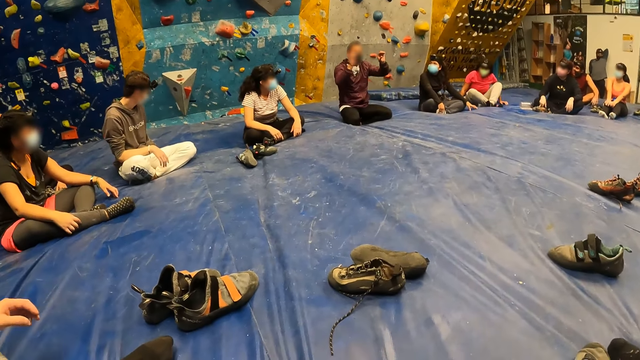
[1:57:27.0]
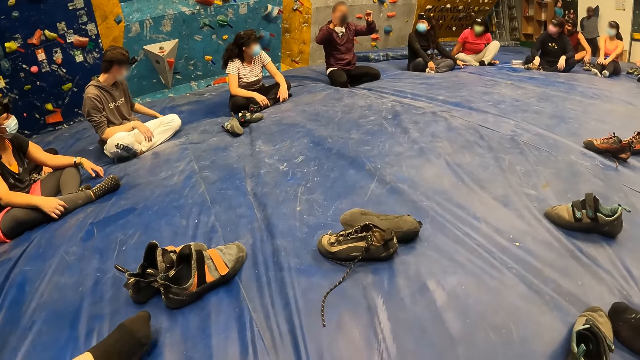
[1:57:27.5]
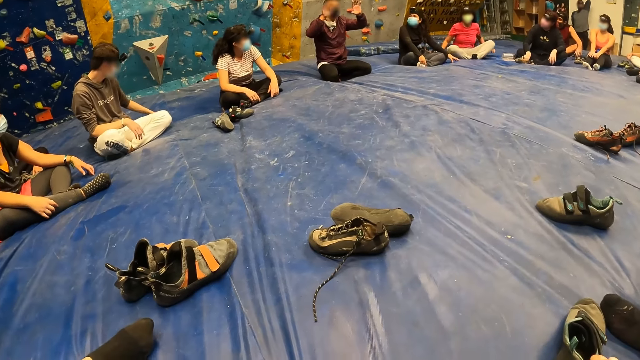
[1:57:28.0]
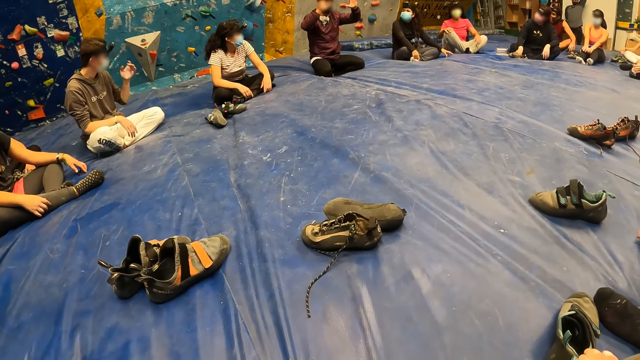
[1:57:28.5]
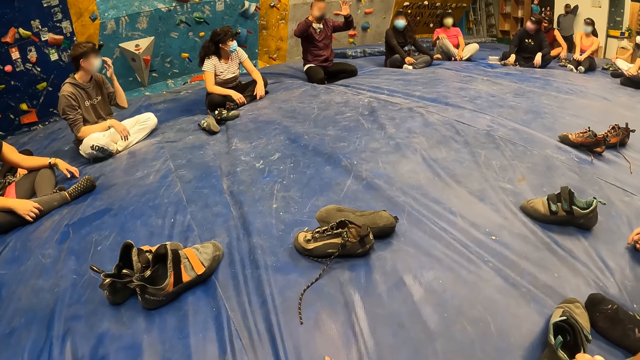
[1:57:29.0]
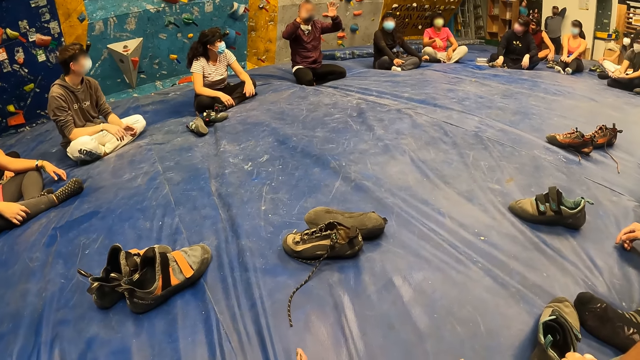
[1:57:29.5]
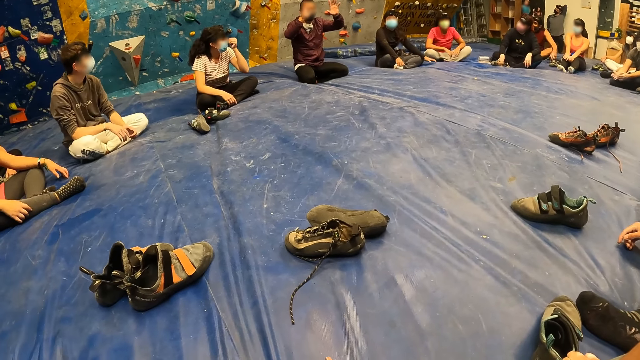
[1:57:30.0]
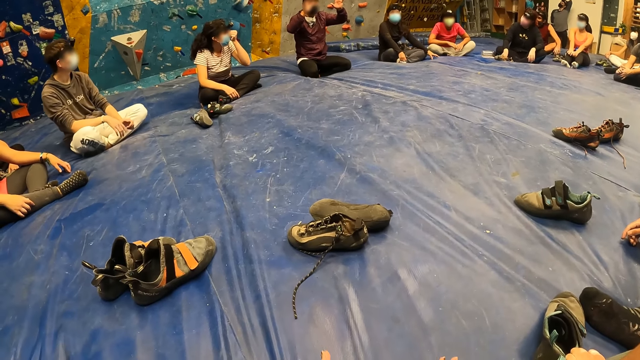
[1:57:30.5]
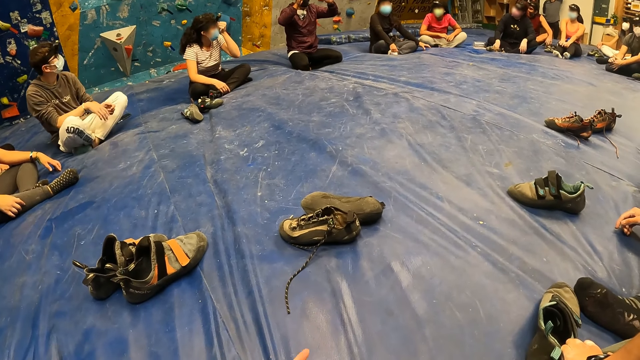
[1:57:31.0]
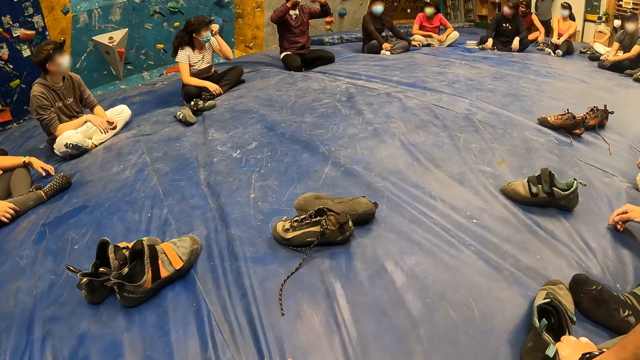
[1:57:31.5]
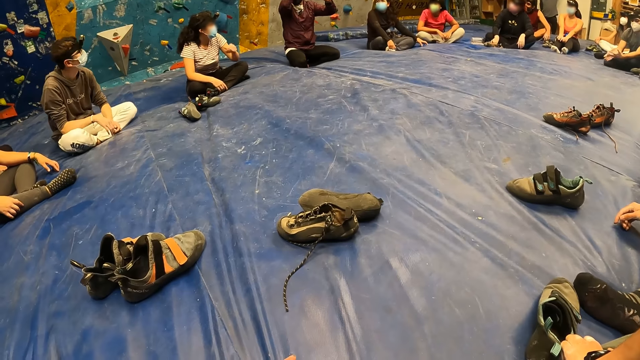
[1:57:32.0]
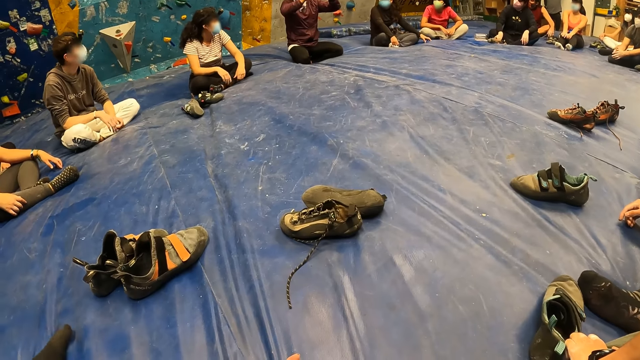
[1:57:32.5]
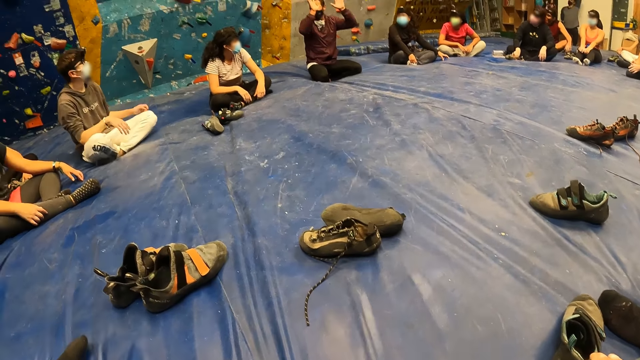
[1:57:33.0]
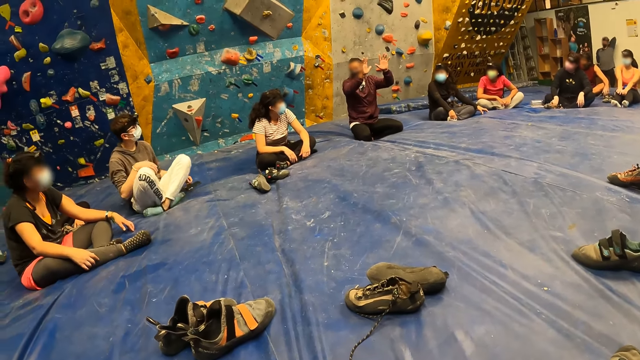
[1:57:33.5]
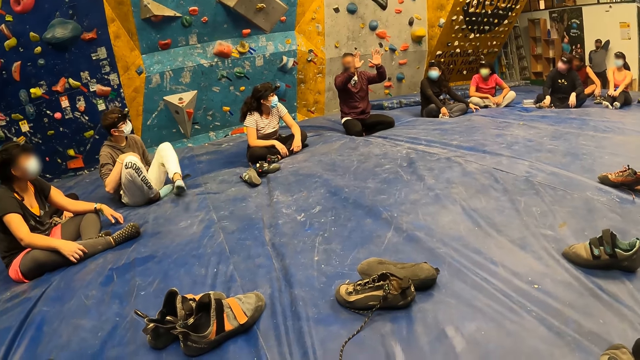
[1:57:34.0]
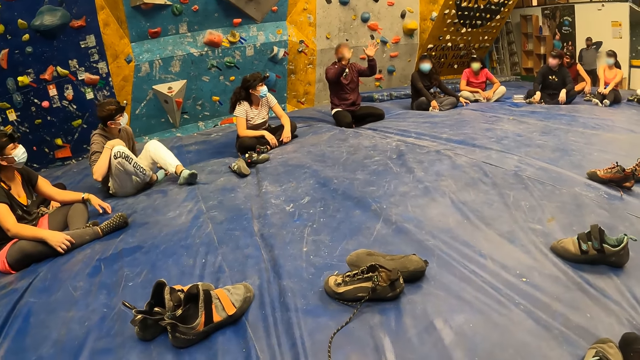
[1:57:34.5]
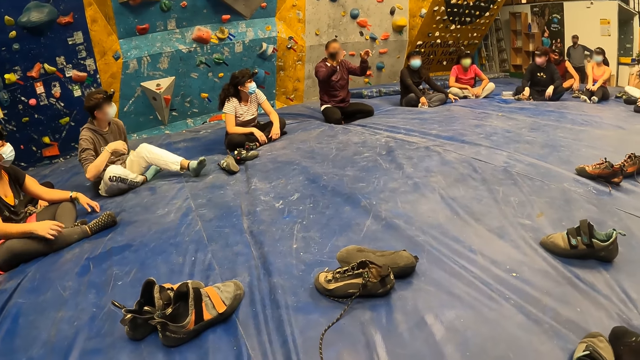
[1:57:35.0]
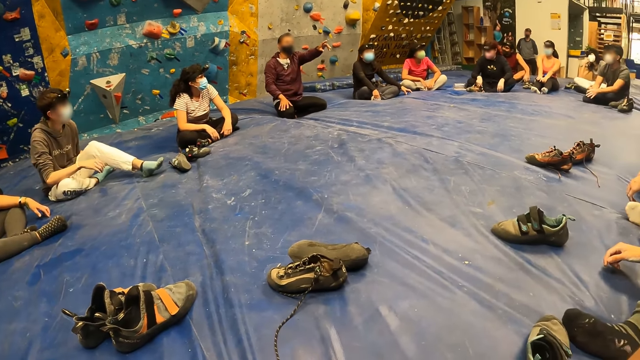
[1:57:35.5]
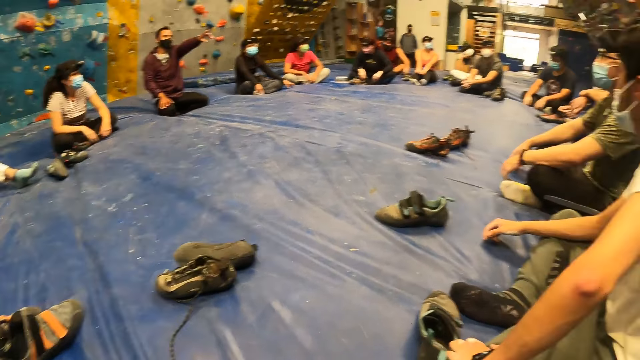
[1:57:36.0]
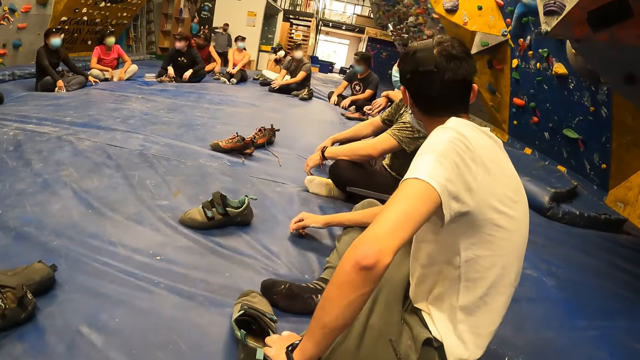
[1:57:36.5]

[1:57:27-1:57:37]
A man instructs the group.

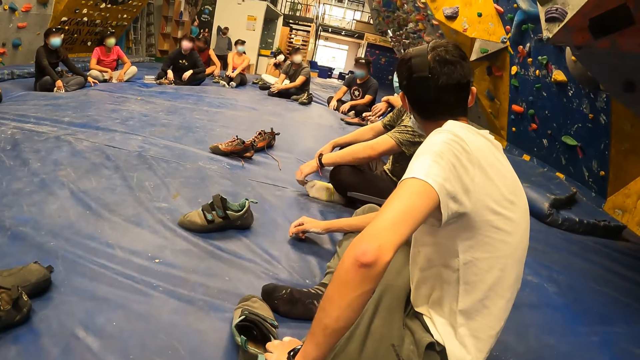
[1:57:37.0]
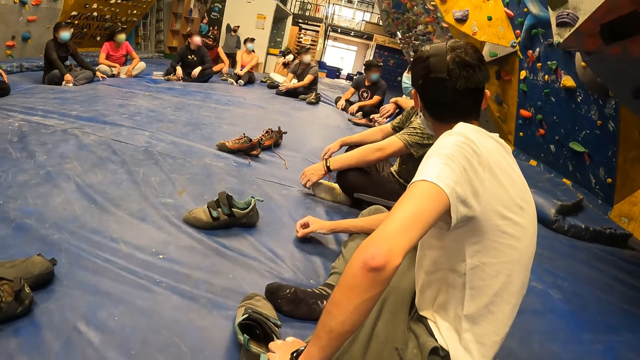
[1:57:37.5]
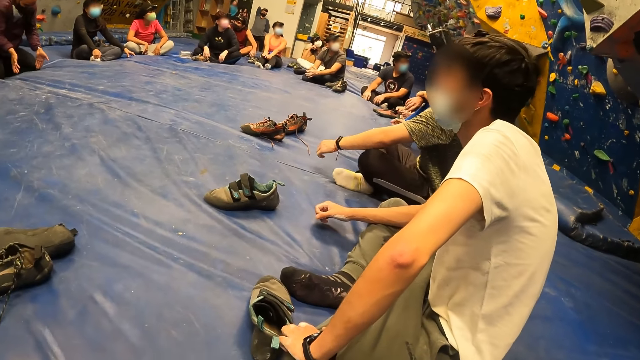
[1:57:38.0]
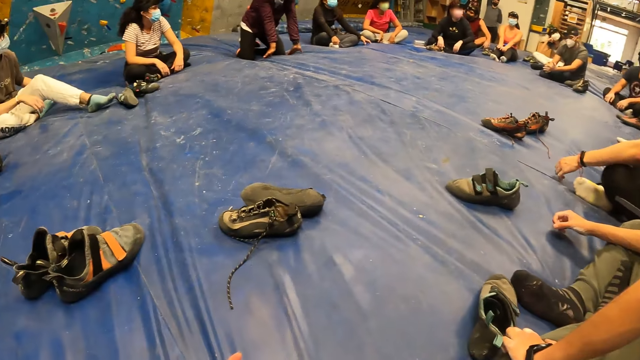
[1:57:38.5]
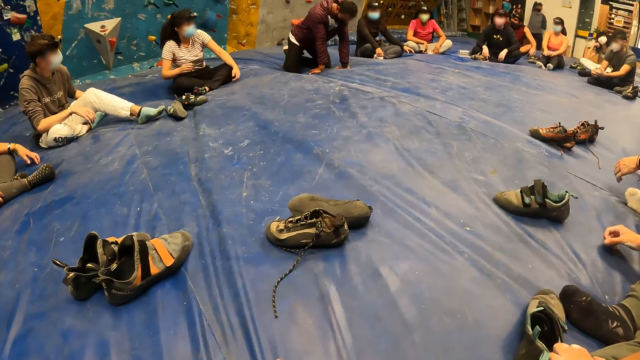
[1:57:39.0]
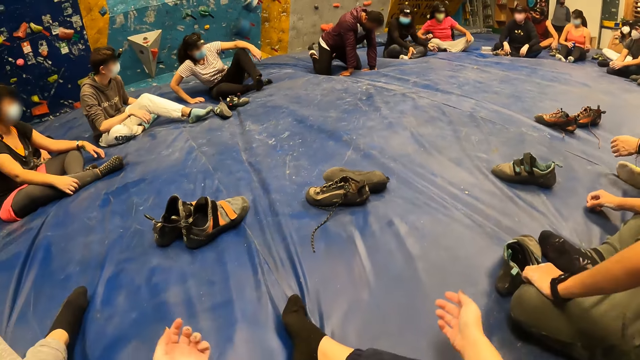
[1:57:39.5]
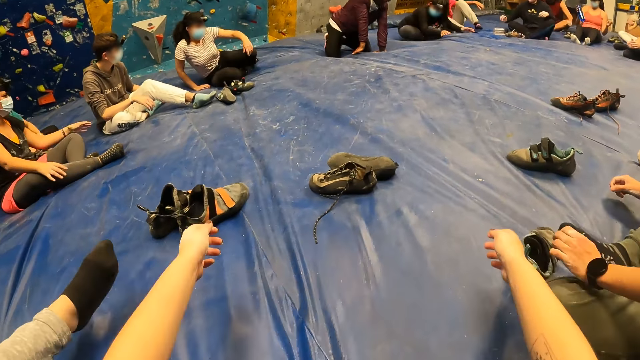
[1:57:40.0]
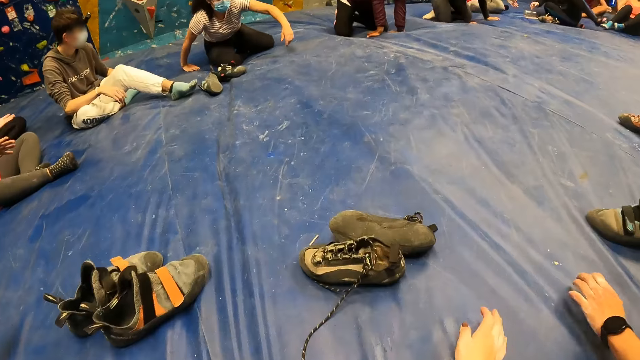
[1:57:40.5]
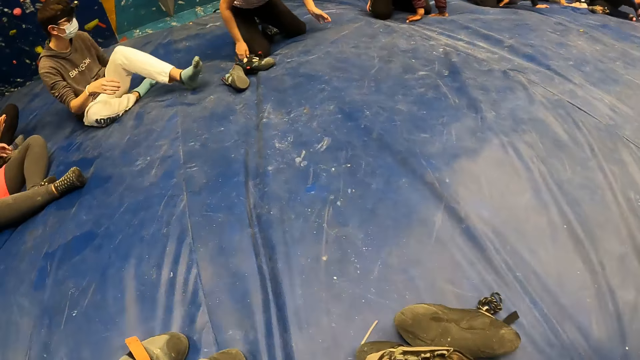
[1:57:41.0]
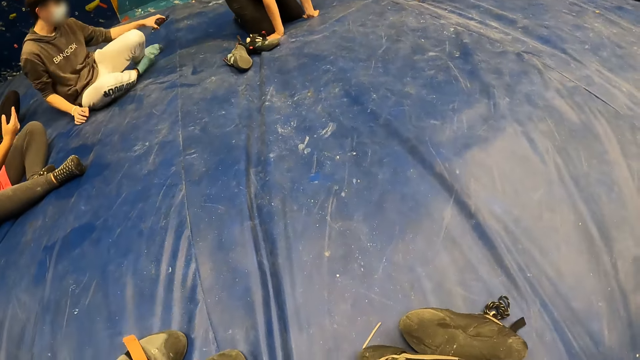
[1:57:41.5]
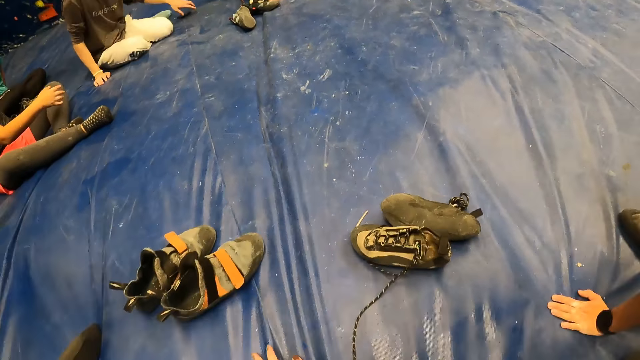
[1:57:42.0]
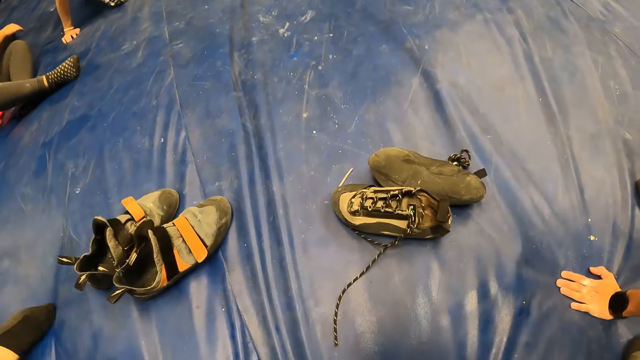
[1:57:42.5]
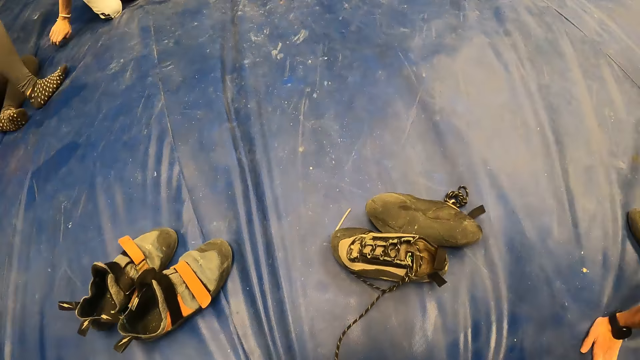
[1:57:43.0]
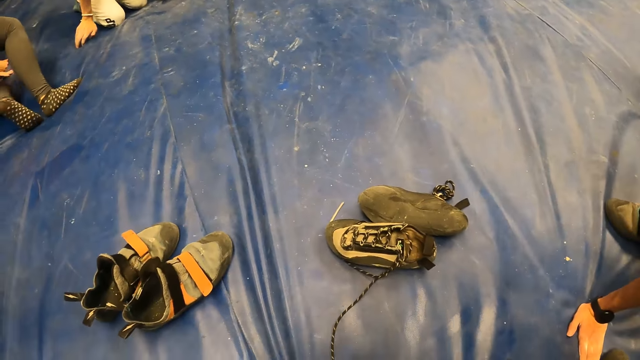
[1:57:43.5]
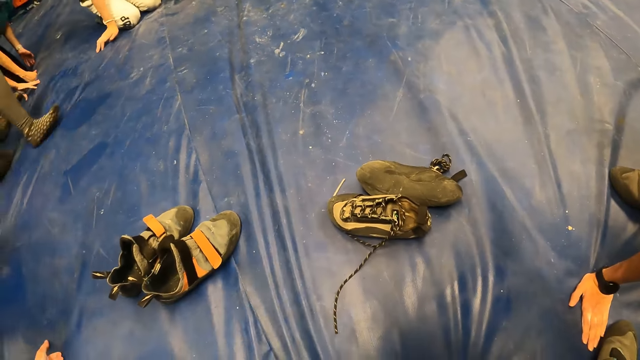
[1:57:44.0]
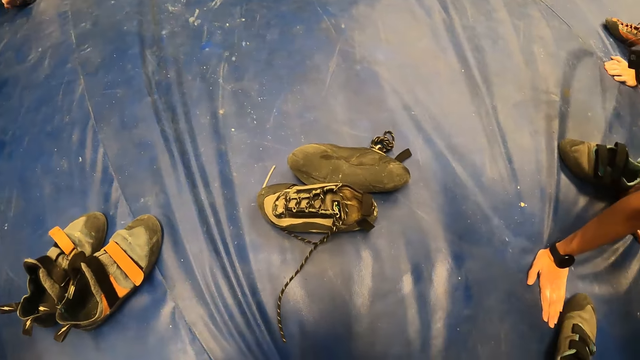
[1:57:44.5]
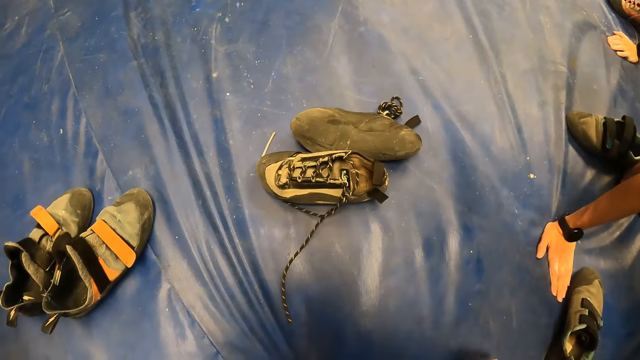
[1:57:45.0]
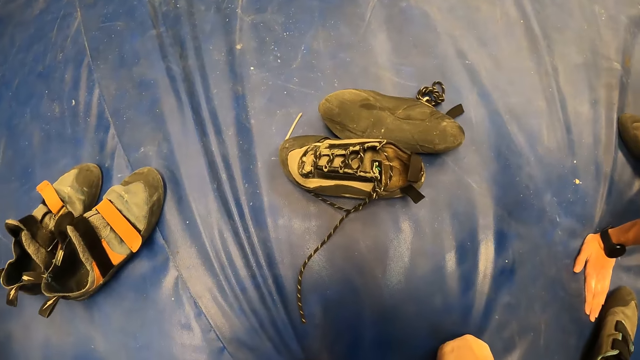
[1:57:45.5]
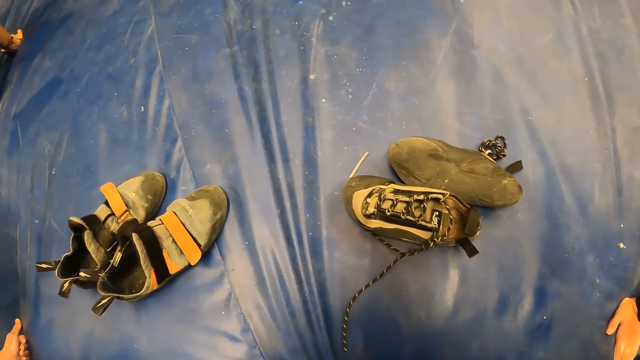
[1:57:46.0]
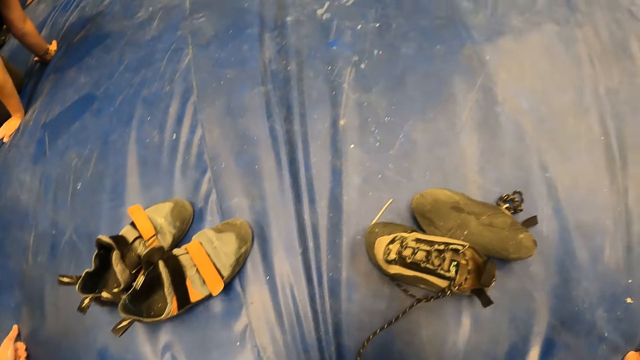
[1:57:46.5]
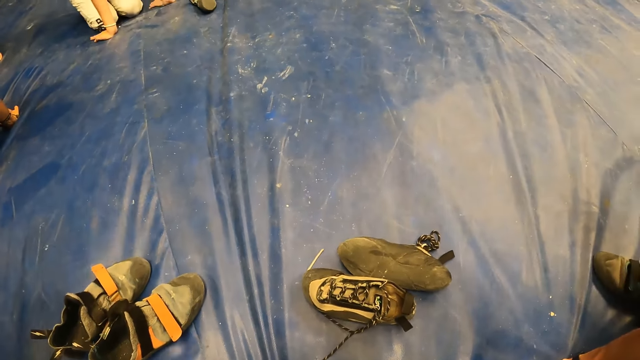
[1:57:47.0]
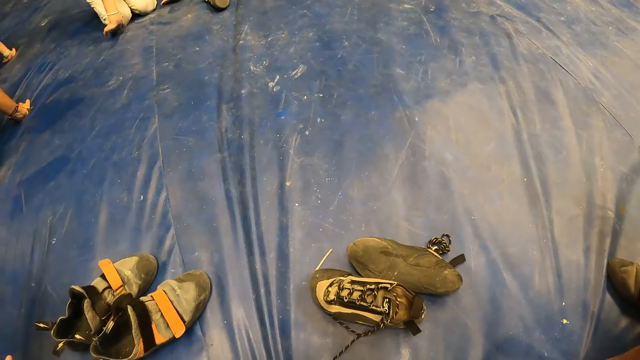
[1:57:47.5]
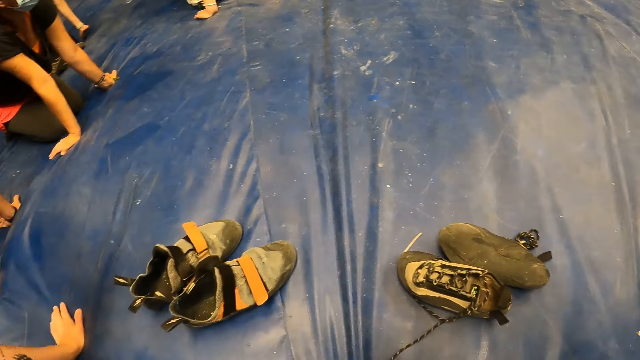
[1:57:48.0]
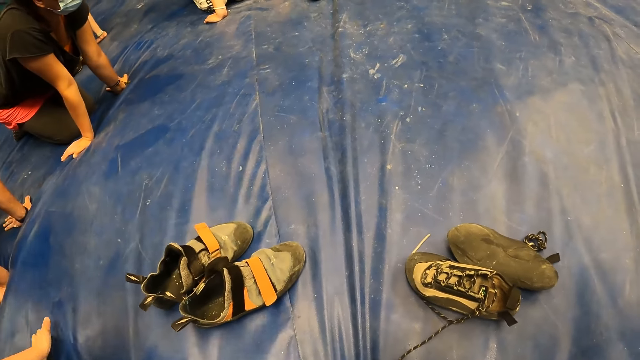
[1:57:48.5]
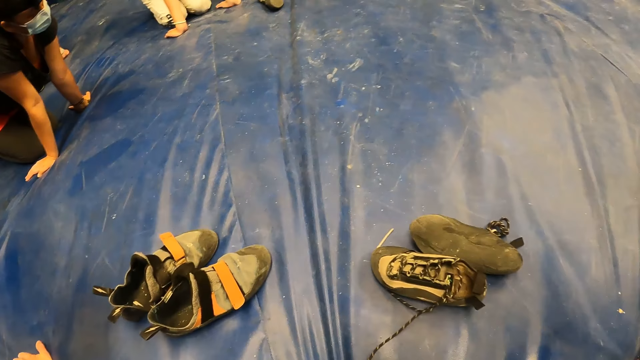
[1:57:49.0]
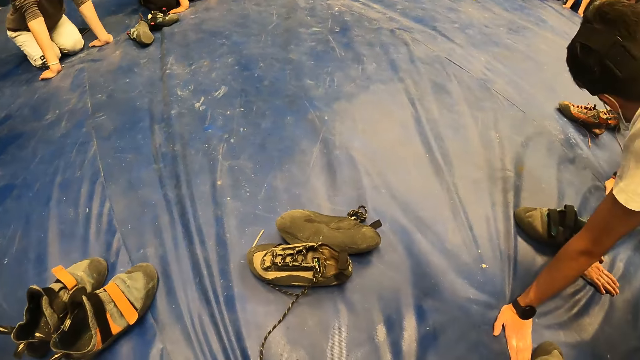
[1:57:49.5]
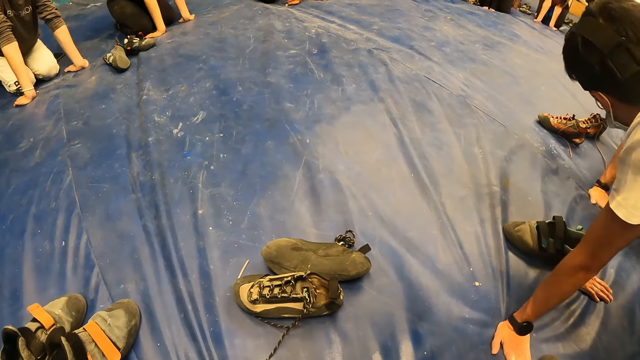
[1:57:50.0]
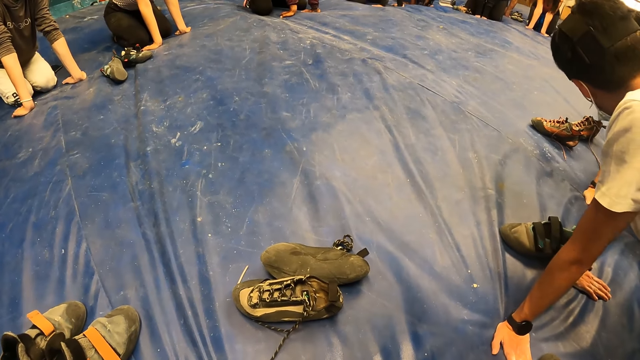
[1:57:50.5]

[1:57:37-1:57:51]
The instructor places both palms on the floor and kneels on the ground on both knees. The camera wearer leans on the floor. She places her right hand on the ground.
